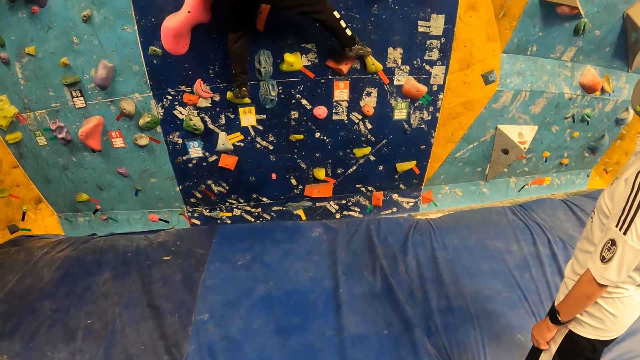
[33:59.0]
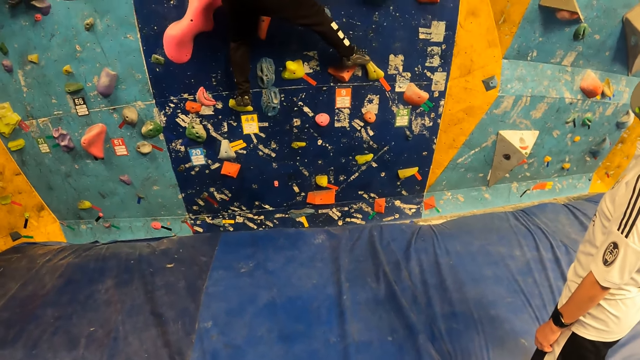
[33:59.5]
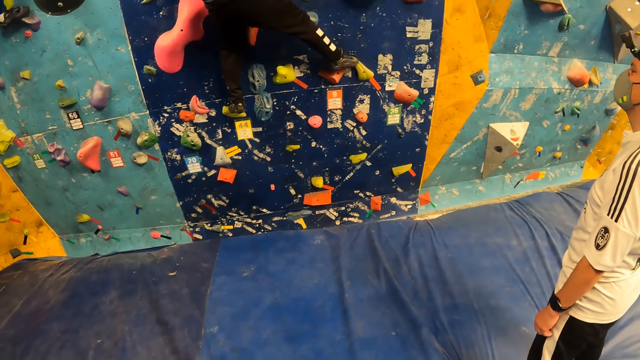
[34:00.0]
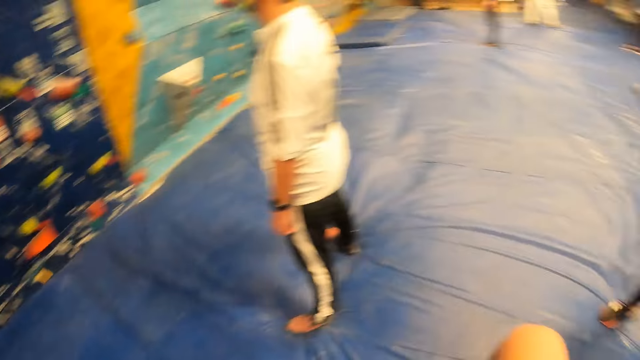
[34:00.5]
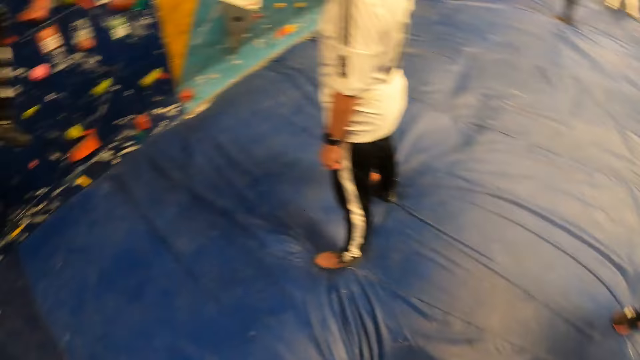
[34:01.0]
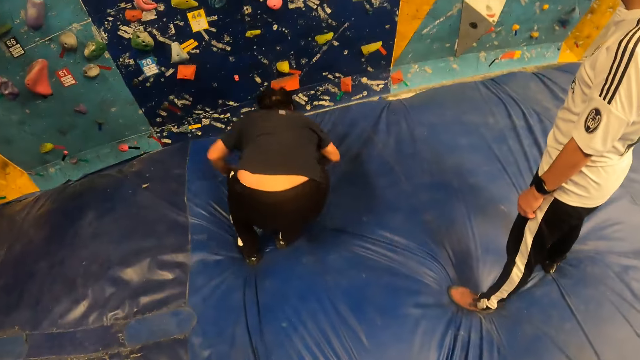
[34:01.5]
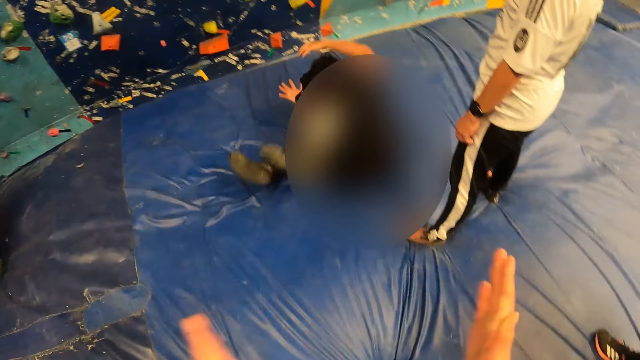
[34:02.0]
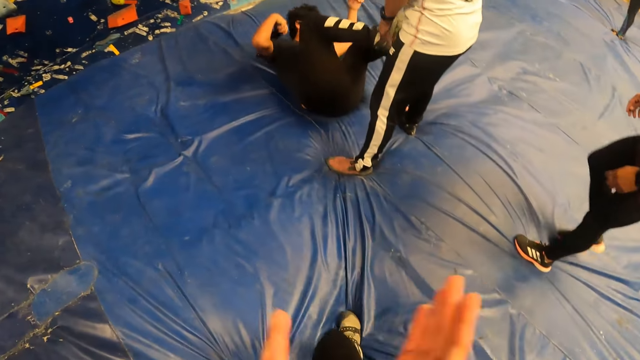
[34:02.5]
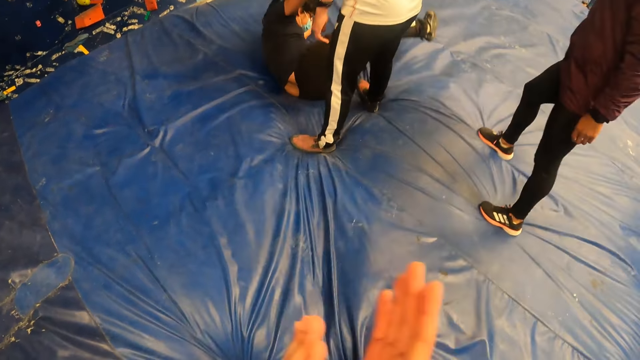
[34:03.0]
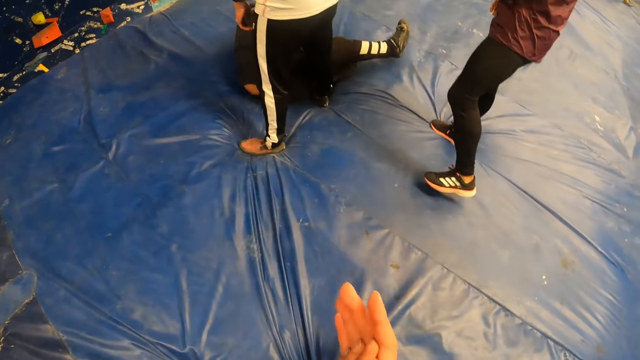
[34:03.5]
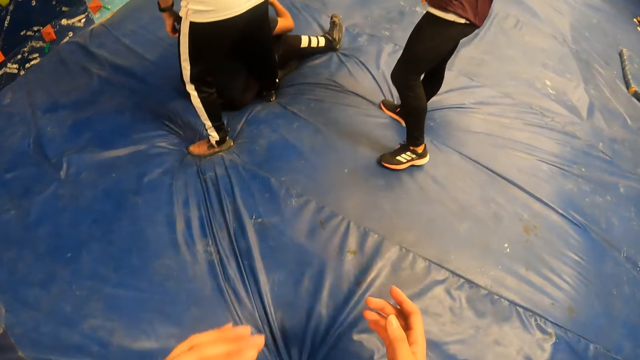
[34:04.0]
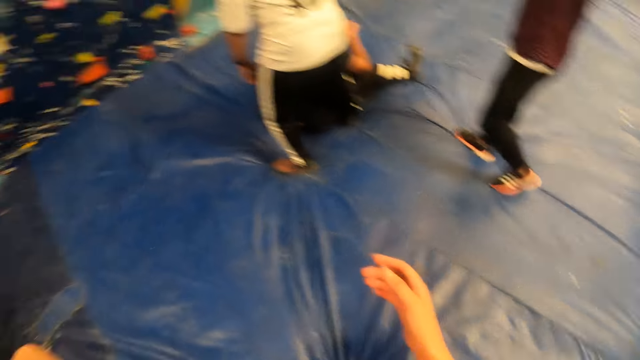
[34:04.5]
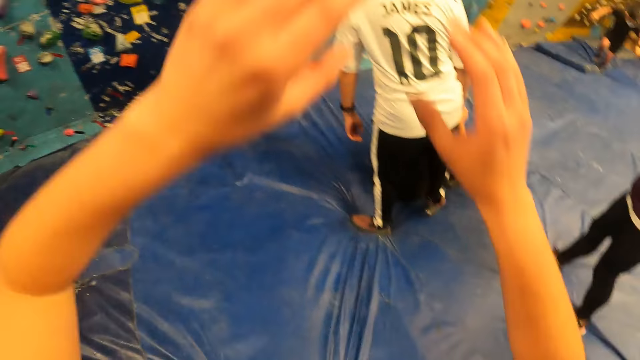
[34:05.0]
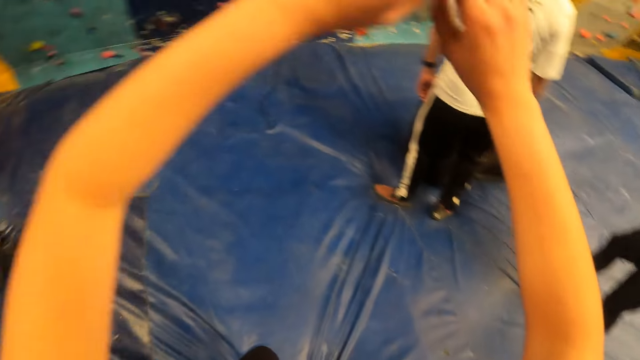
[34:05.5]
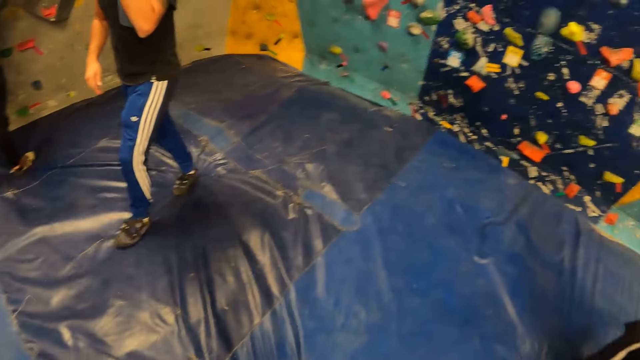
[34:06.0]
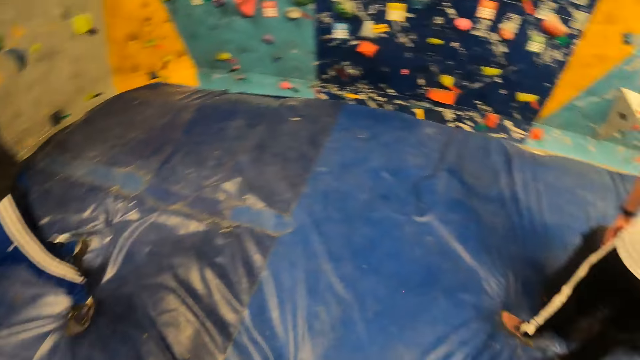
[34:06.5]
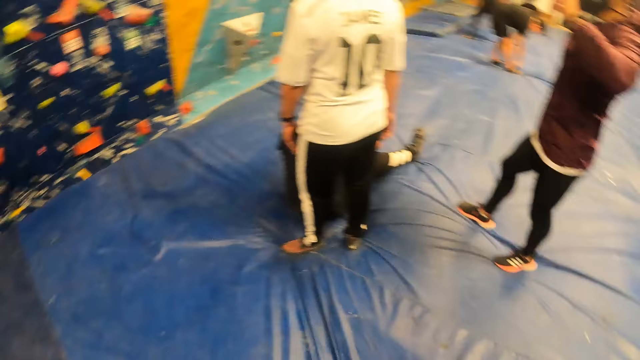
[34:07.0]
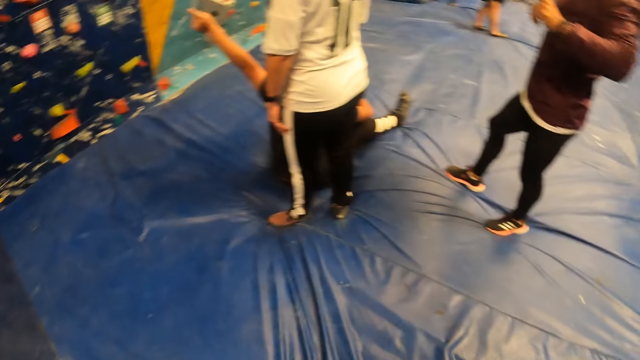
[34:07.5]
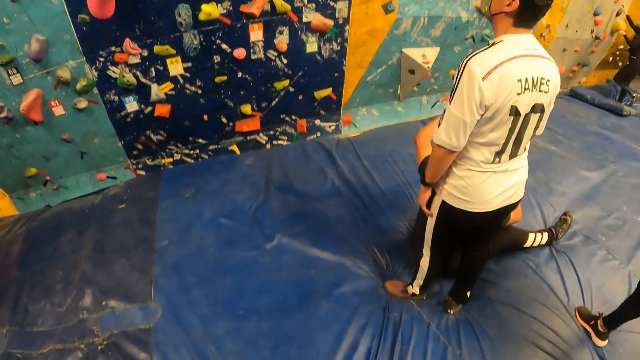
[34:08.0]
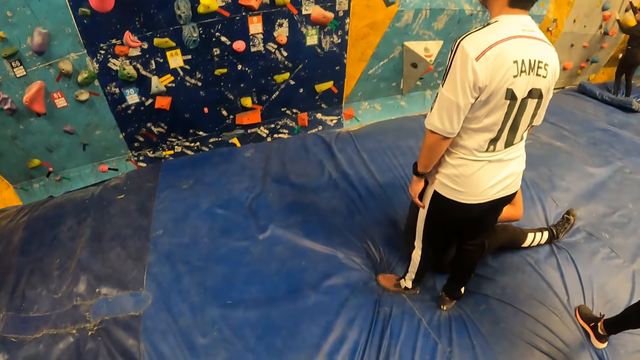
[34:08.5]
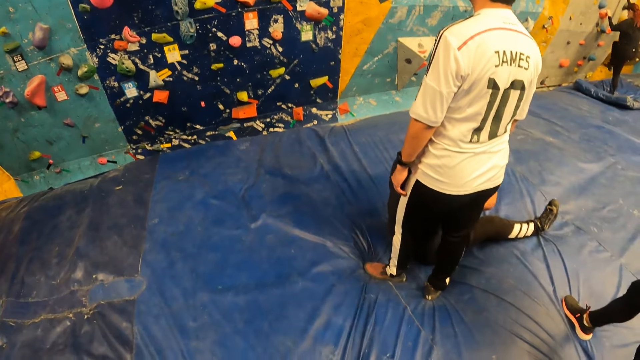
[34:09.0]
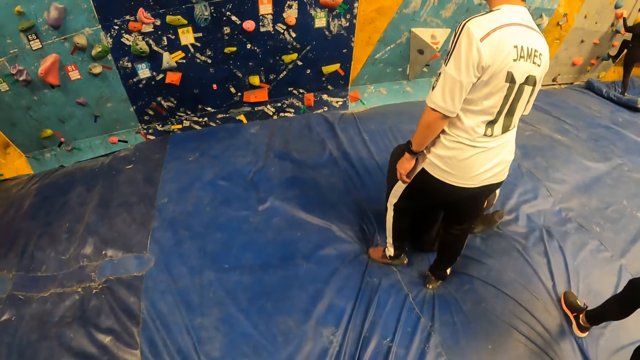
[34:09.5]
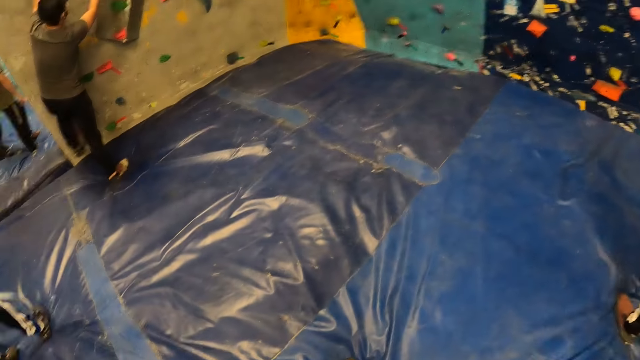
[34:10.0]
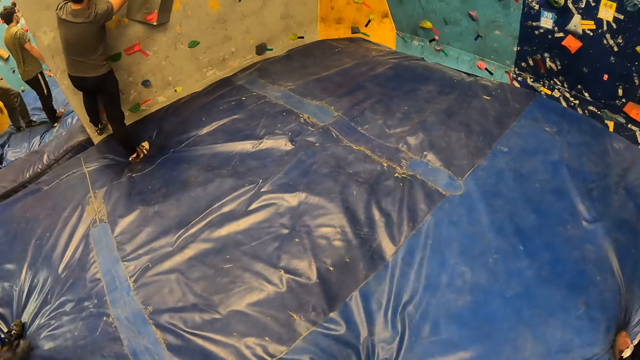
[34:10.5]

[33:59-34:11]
The man jumps on the exercise bed from the wall and rolls on the exercise bed. The camera wearer claps her hands. She lifts her hands. She looks around the climbing wall game.

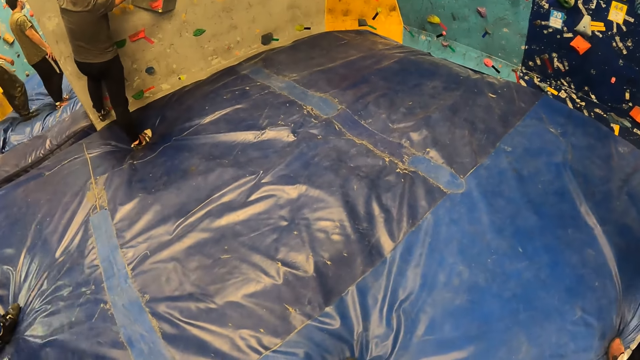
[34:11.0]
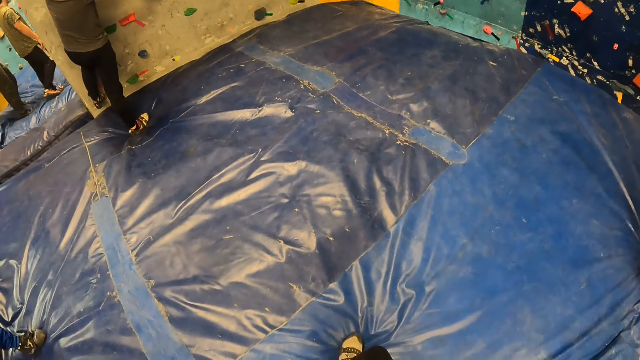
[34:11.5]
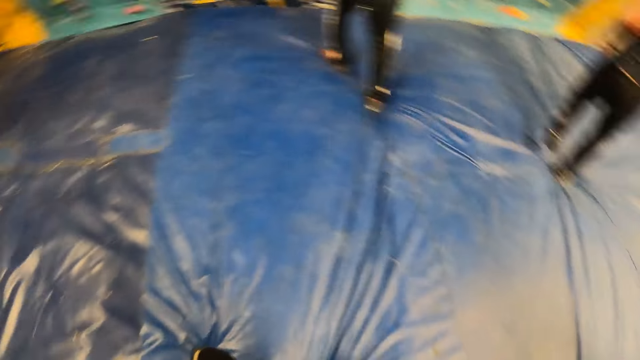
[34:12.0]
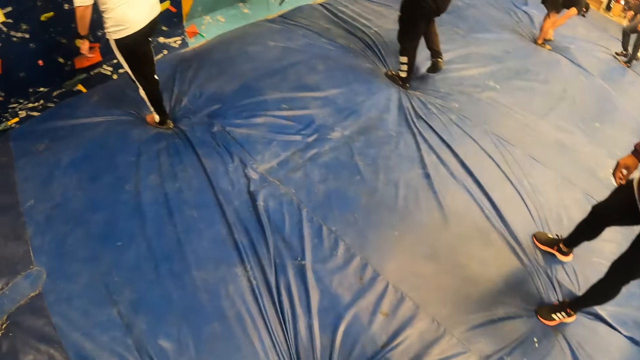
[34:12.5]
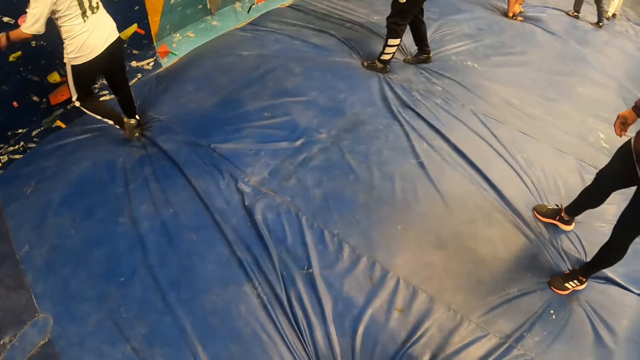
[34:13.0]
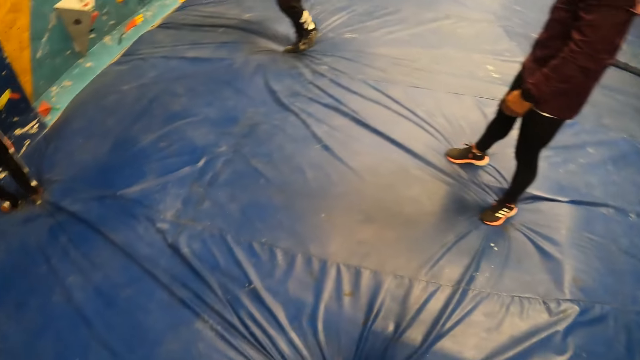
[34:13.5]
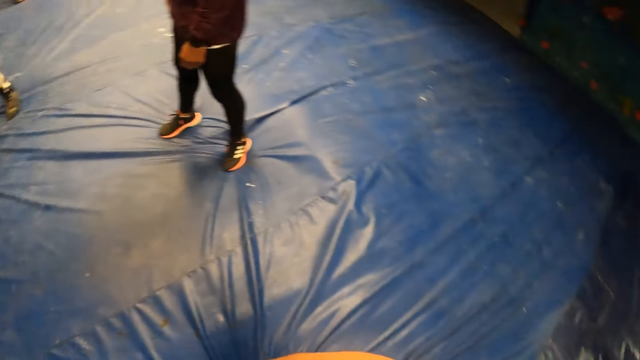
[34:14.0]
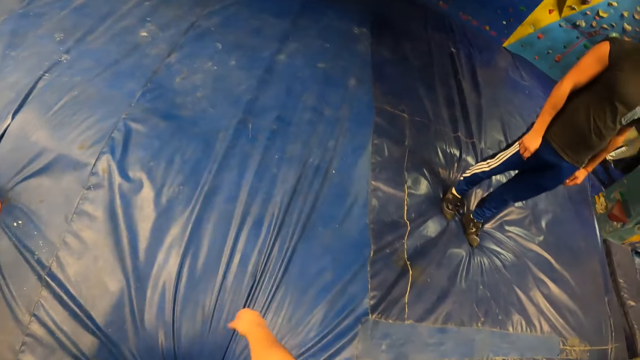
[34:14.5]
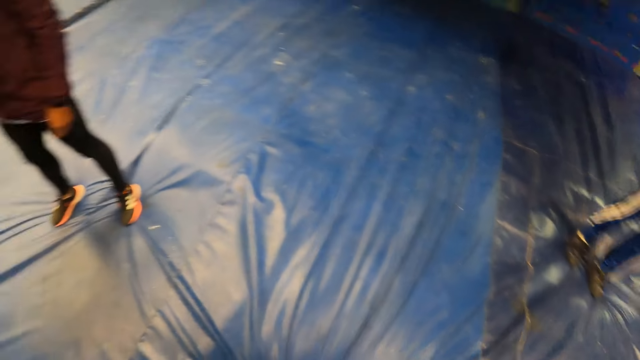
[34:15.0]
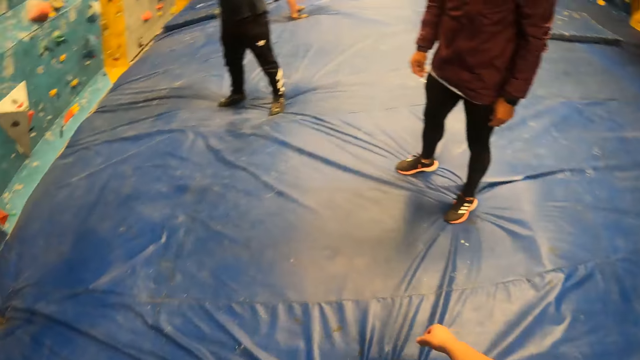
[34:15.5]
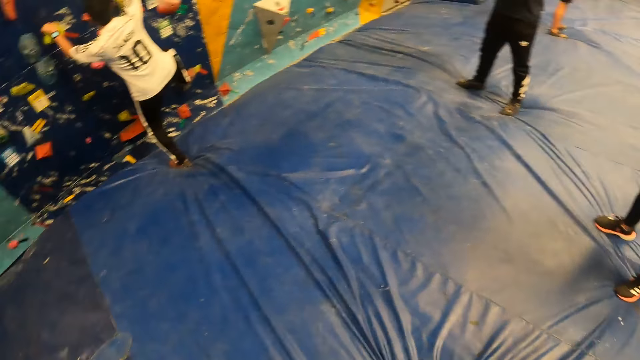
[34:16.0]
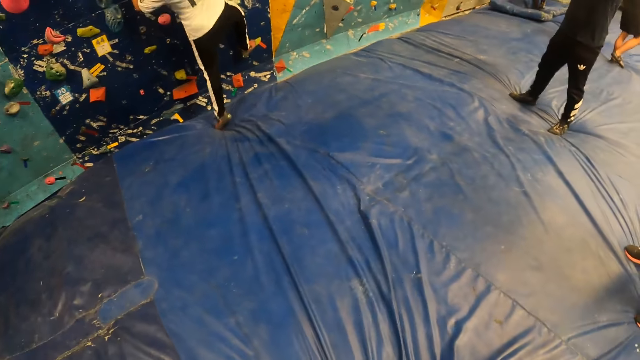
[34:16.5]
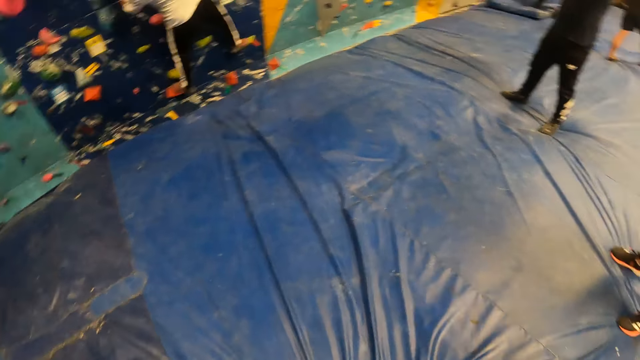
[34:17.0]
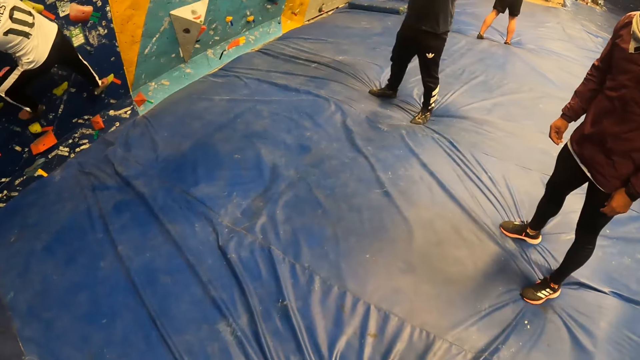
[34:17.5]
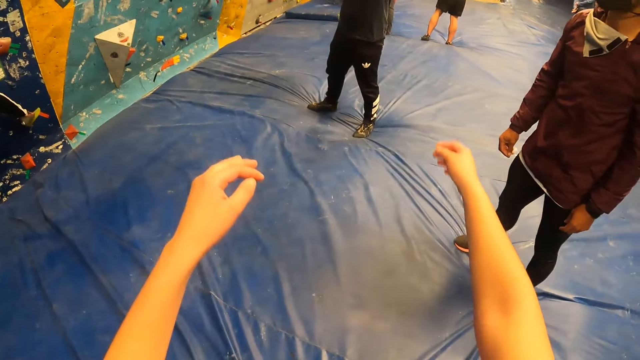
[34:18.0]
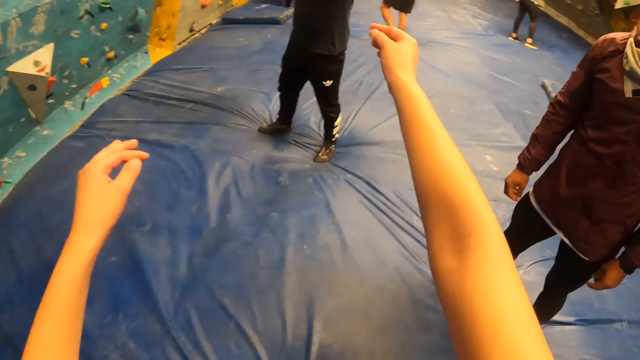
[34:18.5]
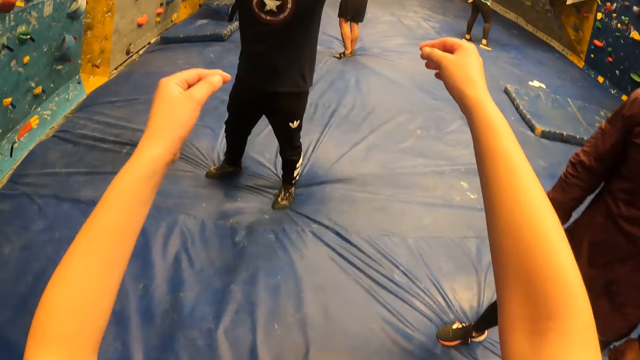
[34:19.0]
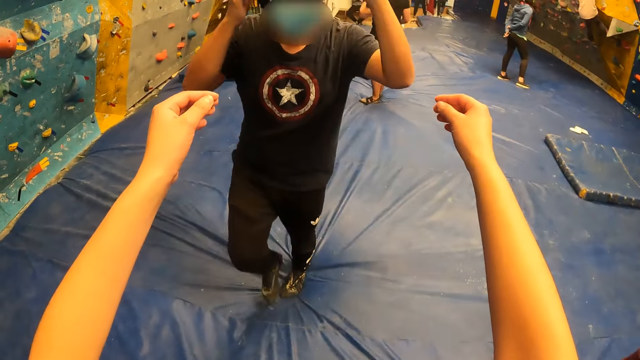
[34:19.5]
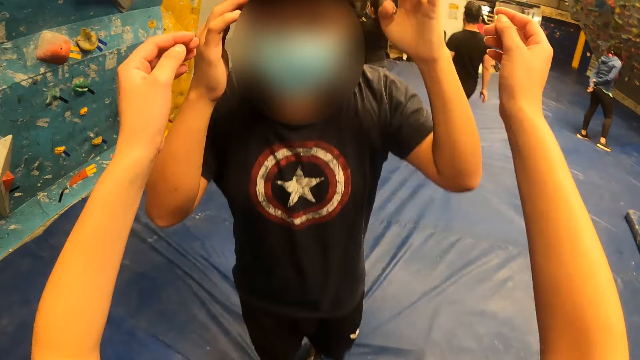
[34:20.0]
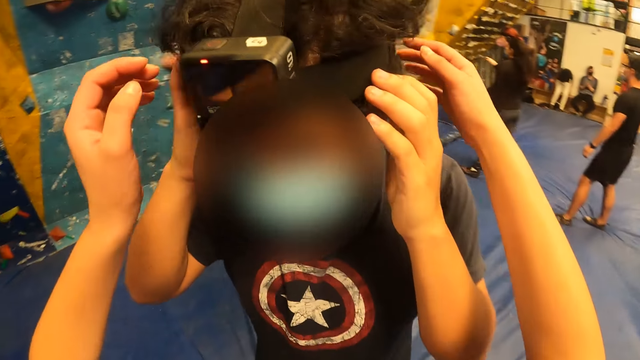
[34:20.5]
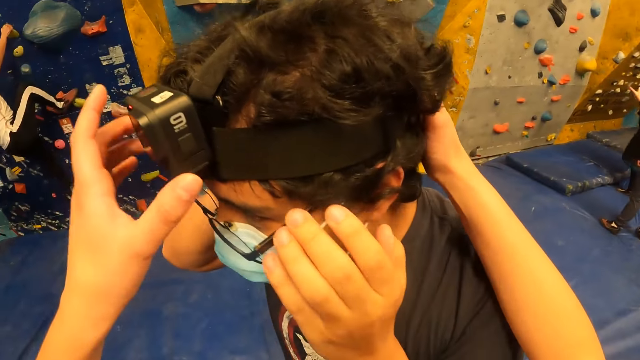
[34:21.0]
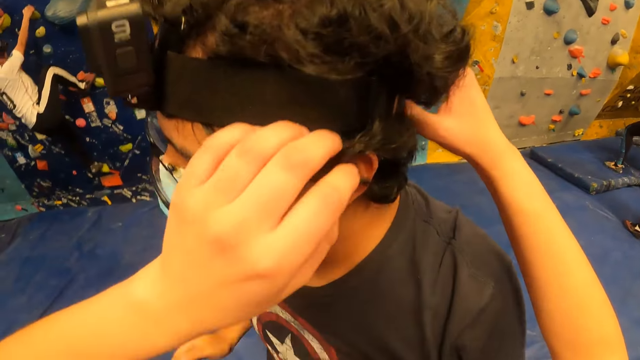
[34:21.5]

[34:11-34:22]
The camera wearer walks towards the man. The man touches his hair with both hands. The camera wearer touches the camera on the man's head with her left hand. She places her right hand on the man's head. She adjusts the camera.
